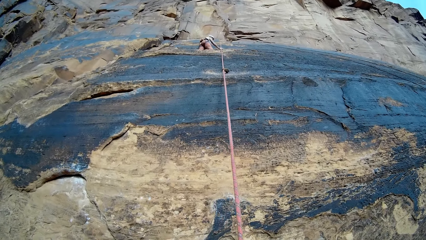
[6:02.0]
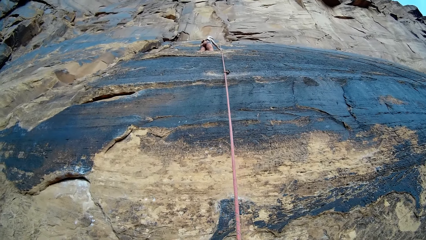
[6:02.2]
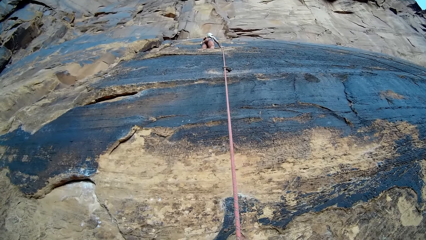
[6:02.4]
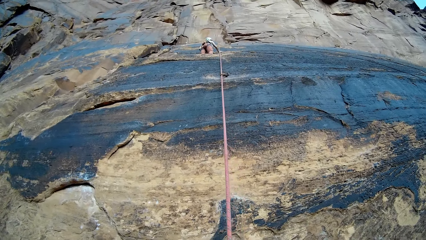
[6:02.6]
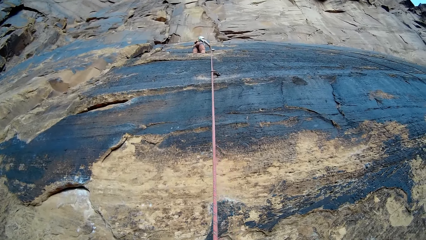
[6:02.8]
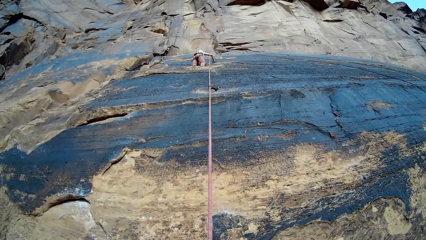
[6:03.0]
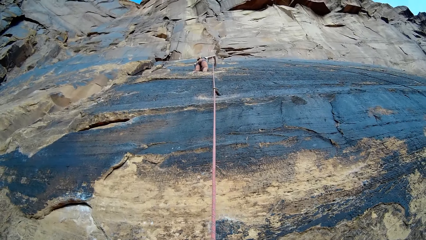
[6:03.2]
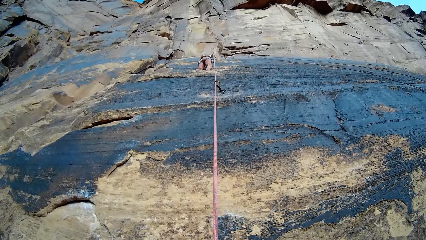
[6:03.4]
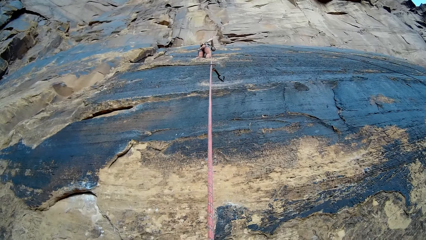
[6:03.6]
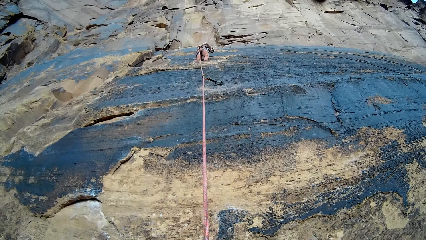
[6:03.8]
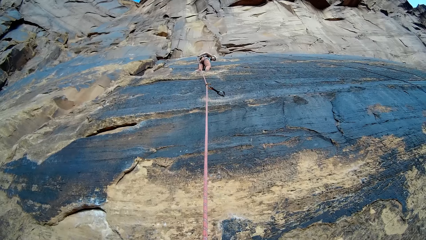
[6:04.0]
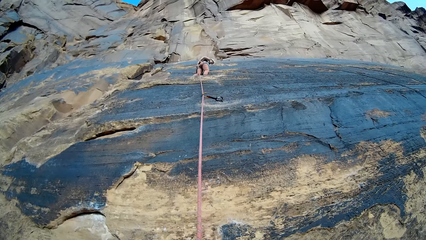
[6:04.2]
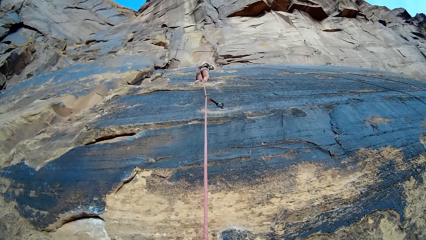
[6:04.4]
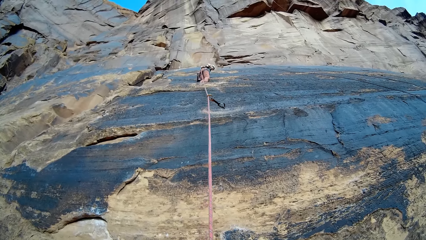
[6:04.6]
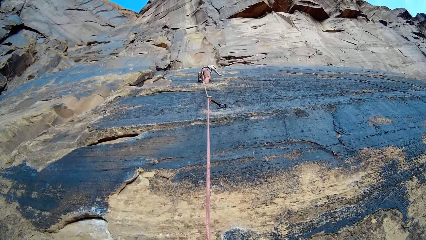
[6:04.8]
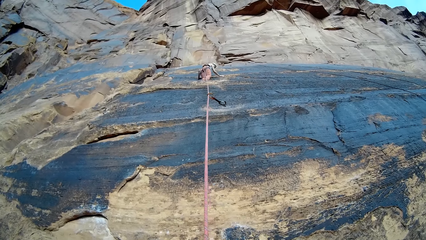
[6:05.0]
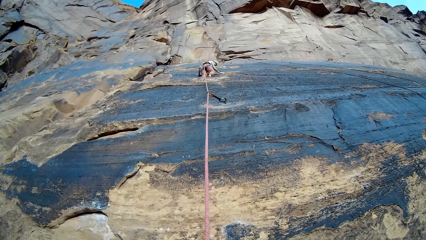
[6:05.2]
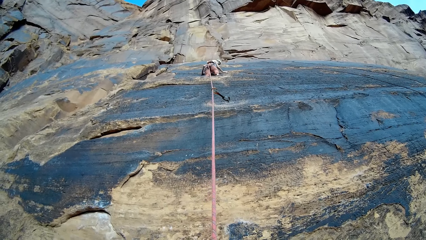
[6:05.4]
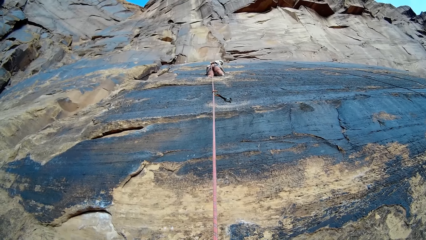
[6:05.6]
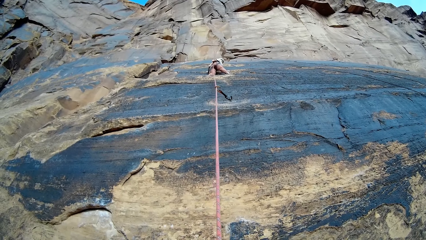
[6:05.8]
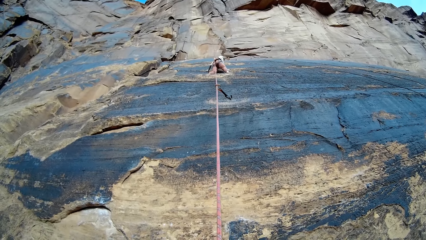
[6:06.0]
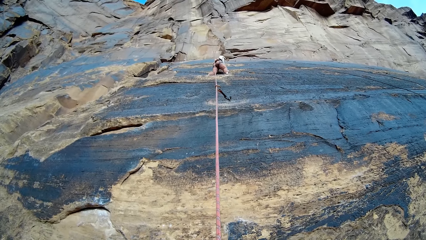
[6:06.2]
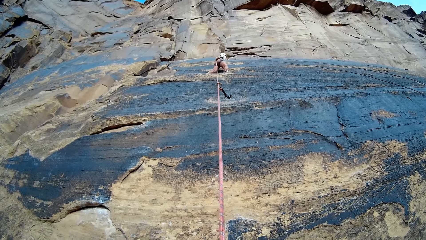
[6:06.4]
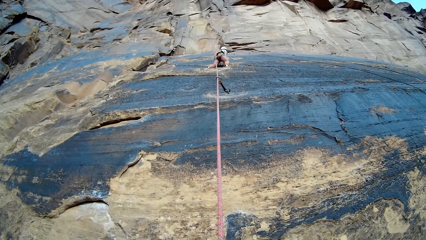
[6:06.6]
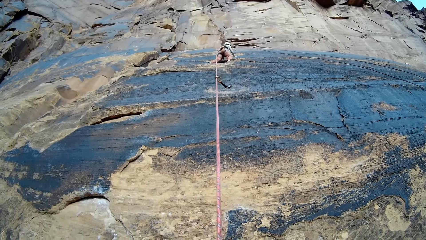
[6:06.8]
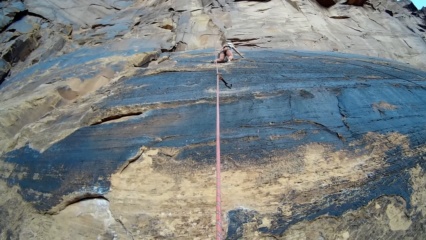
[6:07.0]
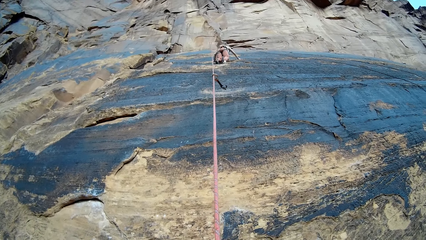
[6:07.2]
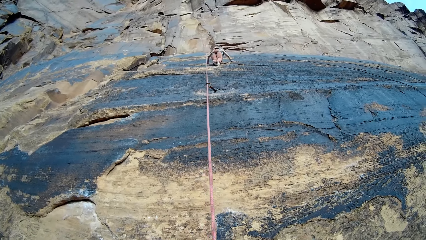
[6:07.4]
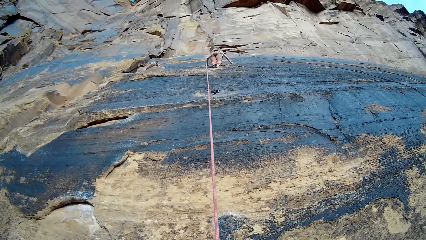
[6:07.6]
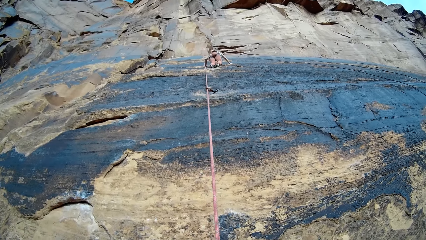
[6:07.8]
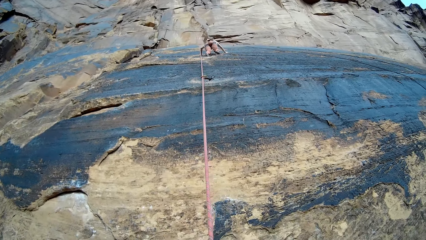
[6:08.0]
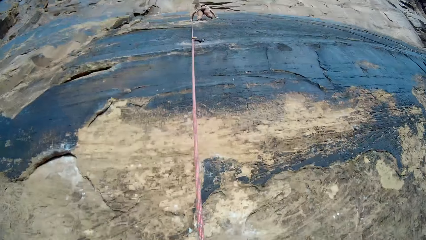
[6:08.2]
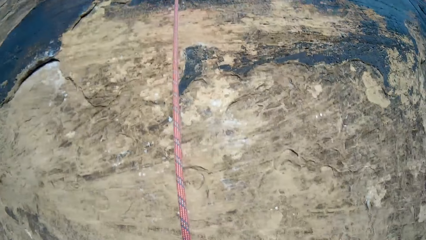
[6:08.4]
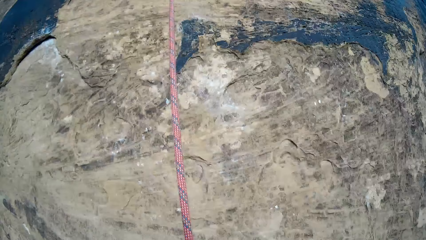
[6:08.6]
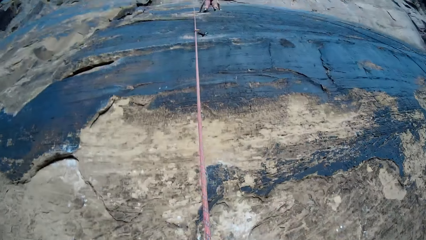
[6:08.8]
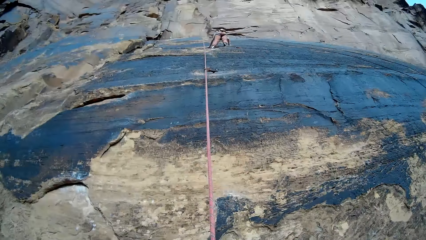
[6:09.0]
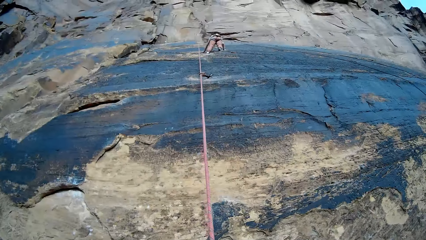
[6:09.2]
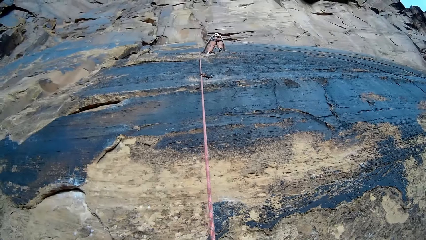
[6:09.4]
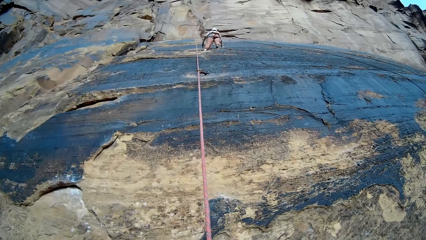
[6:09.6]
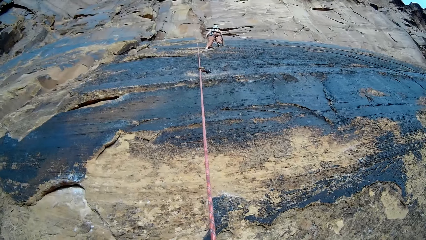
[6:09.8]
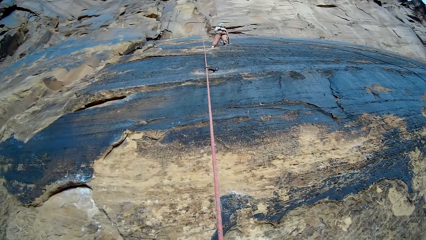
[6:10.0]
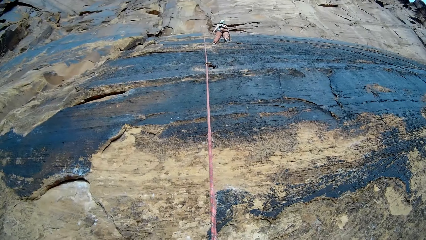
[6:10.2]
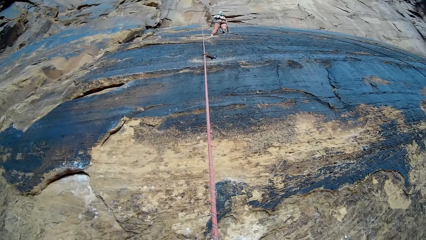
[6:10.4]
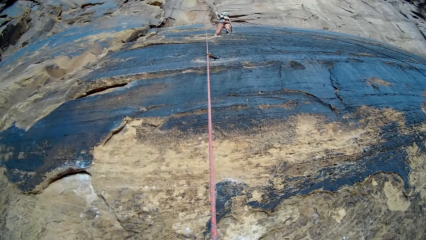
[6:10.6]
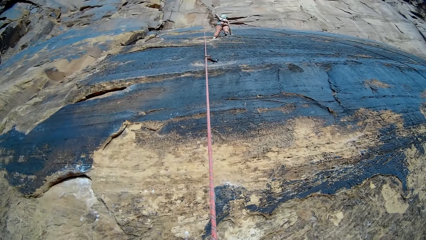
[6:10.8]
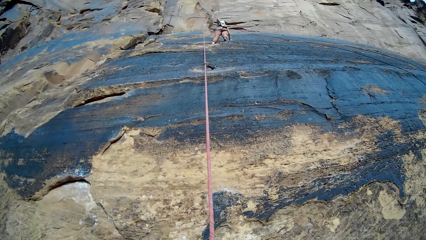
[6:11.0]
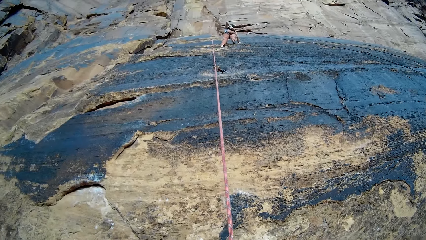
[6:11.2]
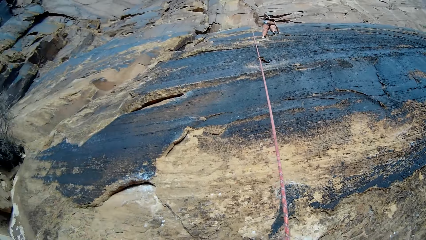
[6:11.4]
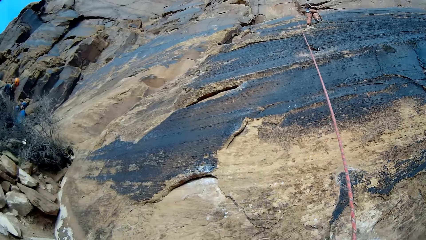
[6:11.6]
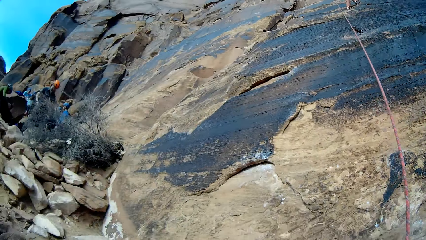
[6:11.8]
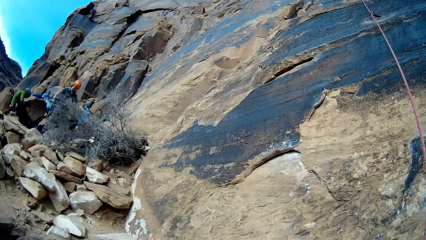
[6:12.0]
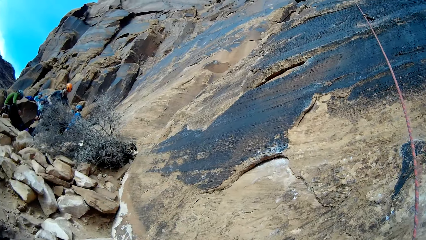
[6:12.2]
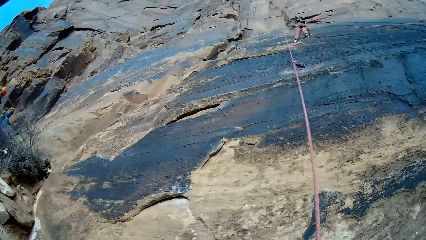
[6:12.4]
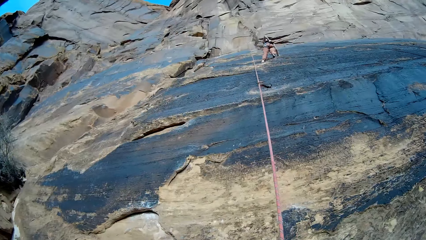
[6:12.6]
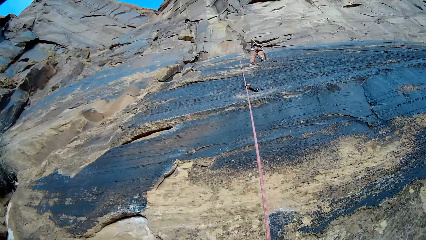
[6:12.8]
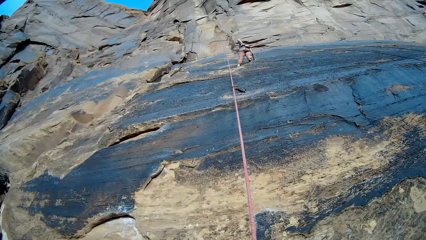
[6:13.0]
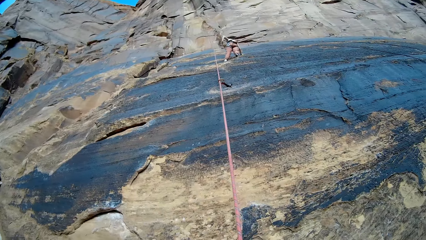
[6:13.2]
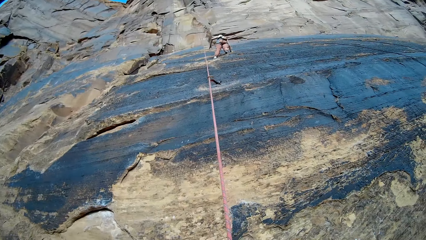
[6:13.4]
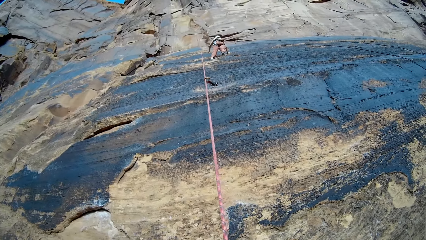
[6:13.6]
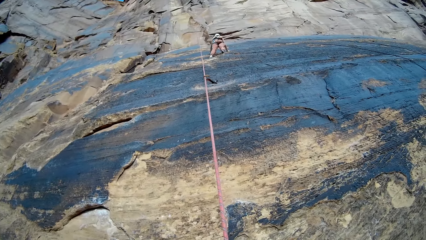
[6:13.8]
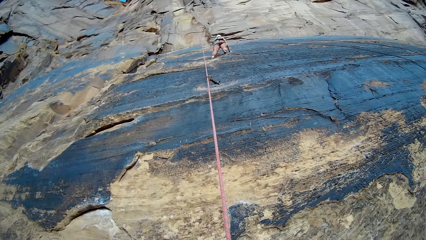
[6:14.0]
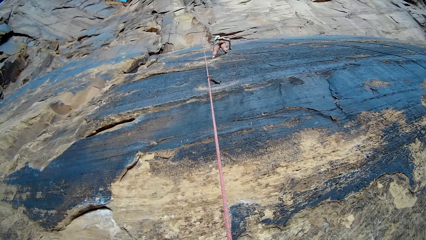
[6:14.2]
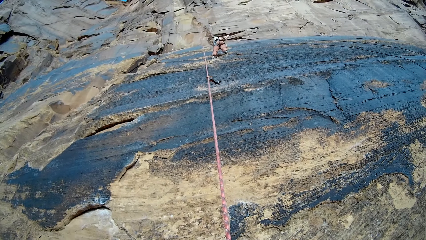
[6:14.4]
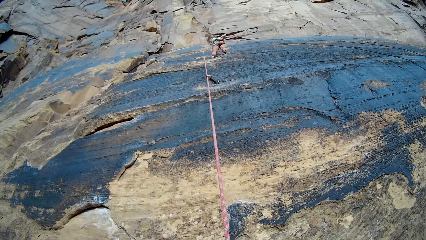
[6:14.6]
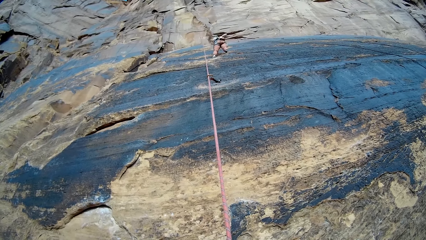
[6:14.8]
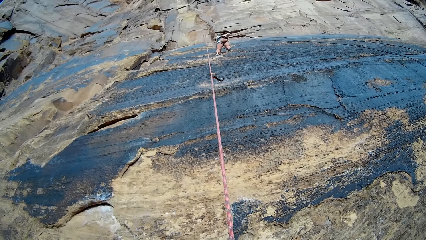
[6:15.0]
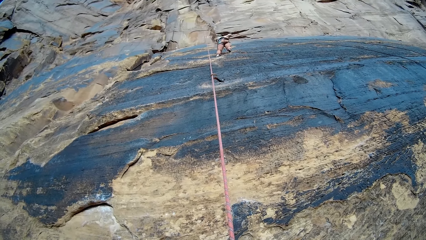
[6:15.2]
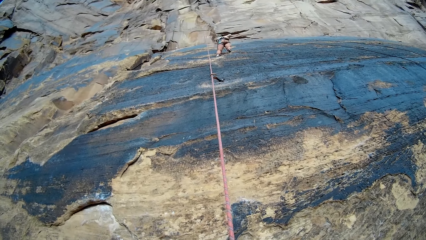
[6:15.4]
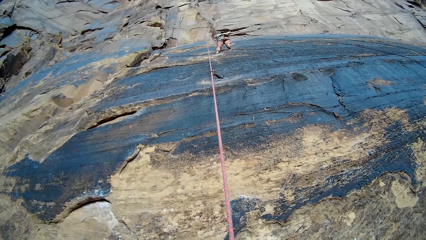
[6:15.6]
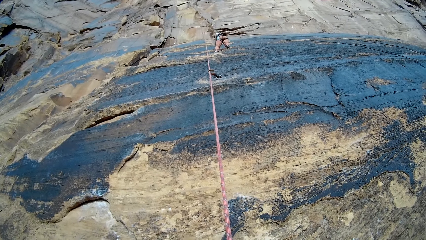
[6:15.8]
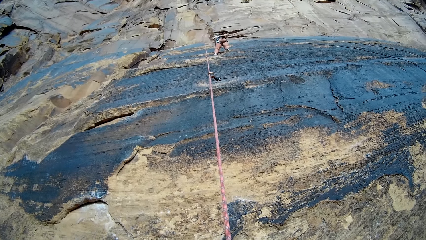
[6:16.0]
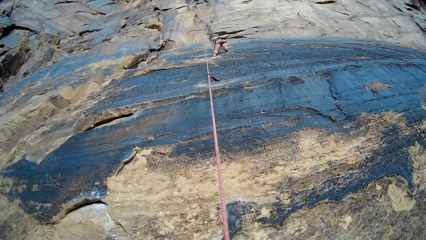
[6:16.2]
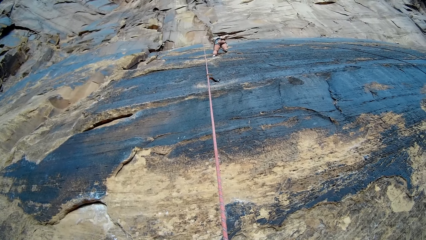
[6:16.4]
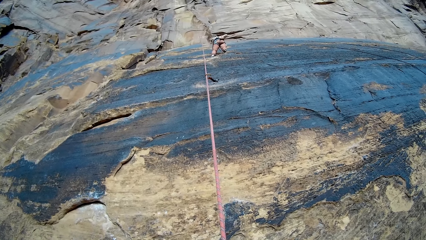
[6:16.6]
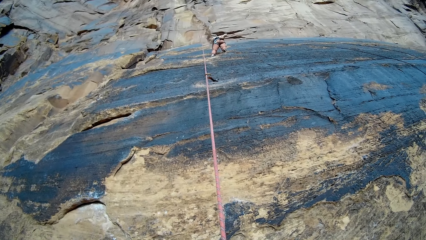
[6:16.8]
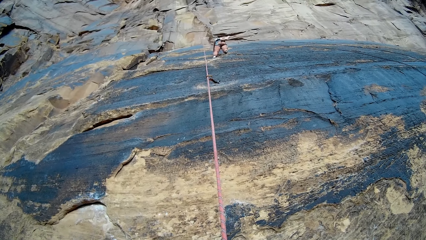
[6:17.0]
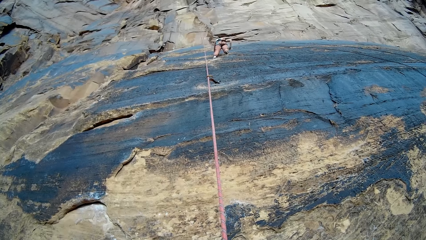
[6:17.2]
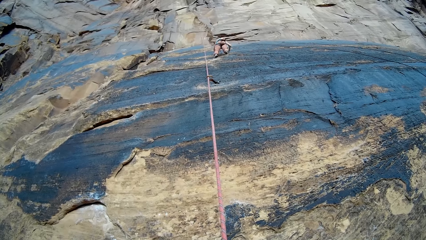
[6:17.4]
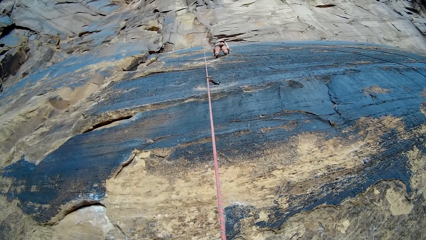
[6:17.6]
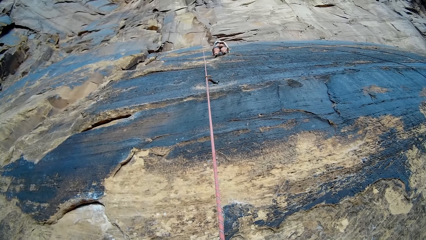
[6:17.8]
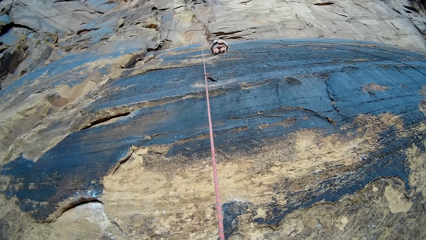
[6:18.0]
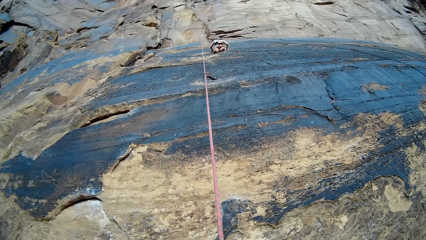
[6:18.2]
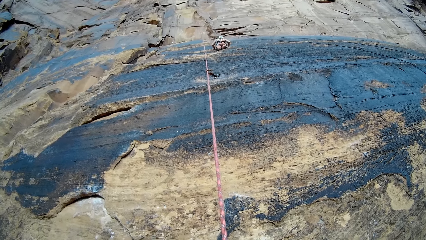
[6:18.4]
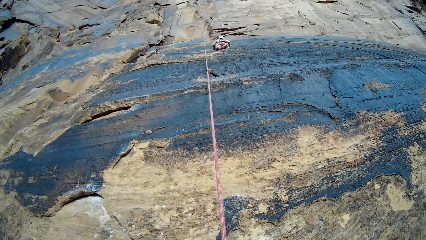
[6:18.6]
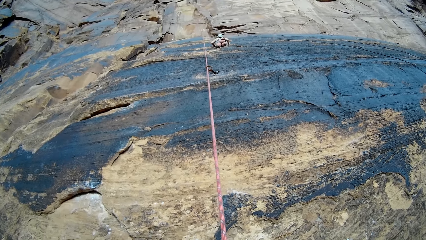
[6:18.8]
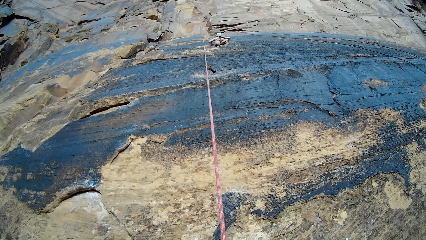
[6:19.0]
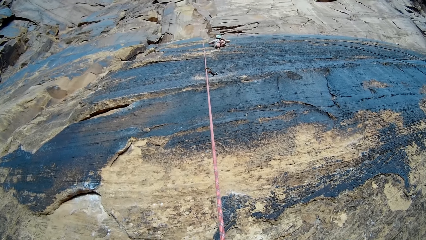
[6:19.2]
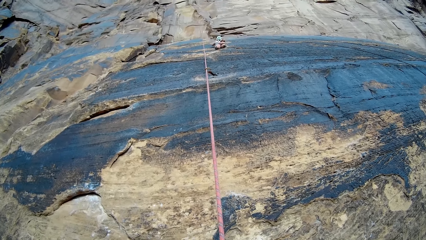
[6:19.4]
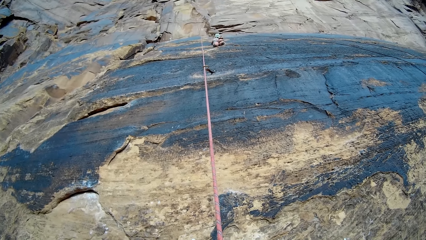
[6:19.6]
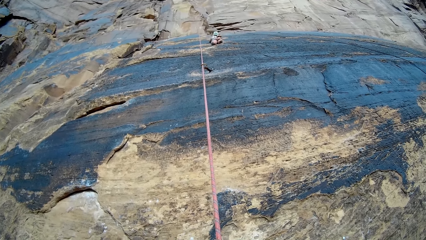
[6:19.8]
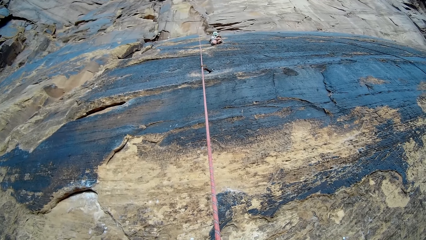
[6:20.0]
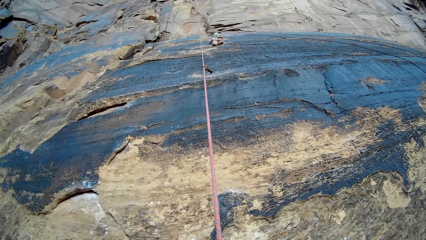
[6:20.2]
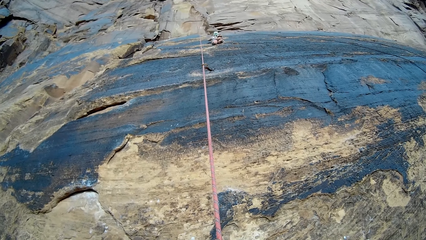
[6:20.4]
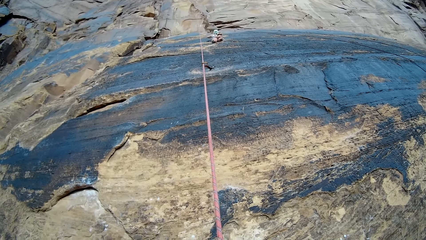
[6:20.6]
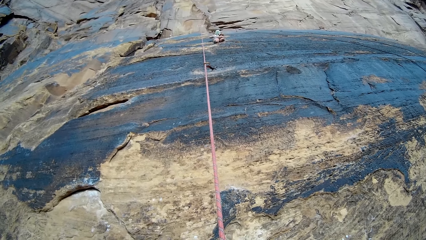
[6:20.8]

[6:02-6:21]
The woman passes the rope over her body with her right hand. She stands on the mountain. She touches her waist with her left hand. She turns. She holds something. She touches the mountain with her left hand. She touches her waist with her right hand. She touches her waist with her left hand. She lies on the mountain with her chest.
